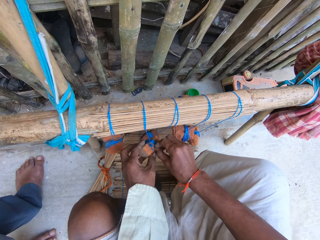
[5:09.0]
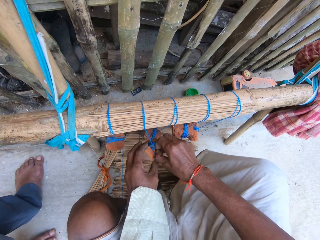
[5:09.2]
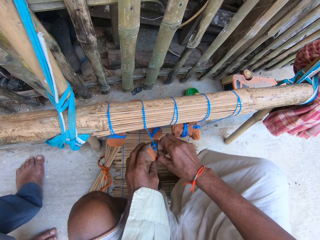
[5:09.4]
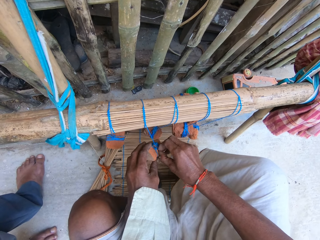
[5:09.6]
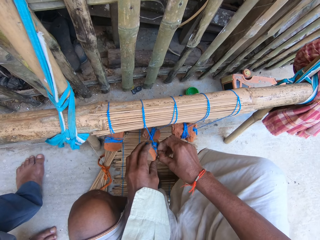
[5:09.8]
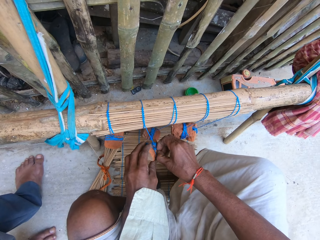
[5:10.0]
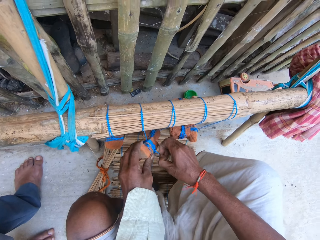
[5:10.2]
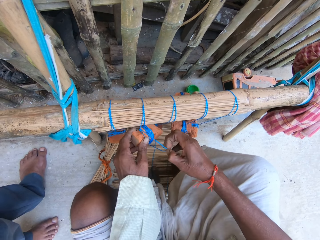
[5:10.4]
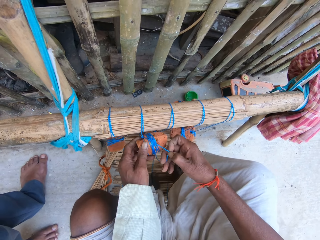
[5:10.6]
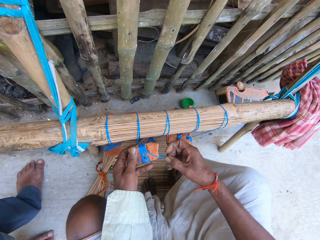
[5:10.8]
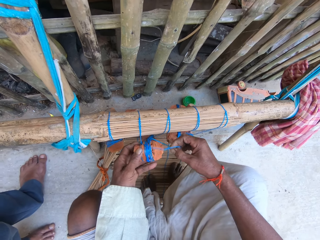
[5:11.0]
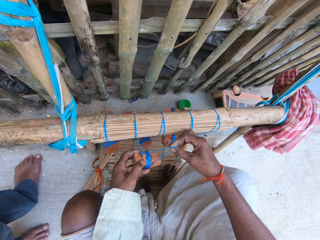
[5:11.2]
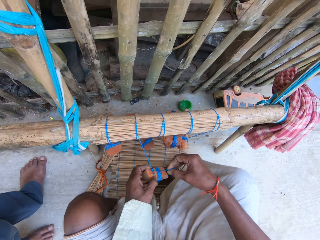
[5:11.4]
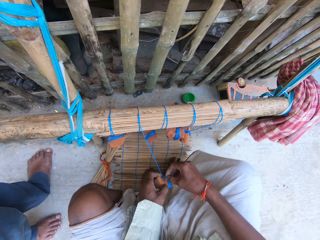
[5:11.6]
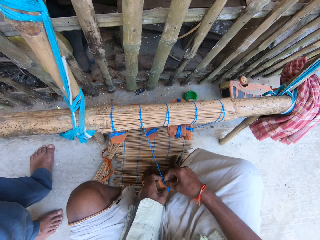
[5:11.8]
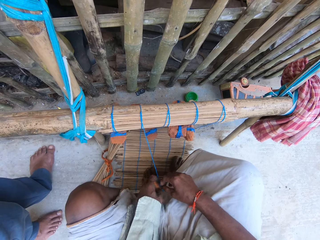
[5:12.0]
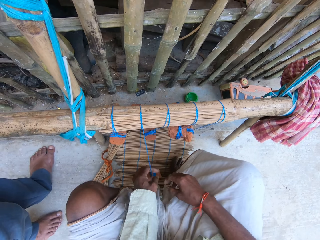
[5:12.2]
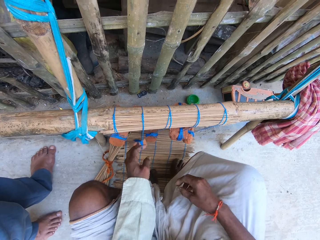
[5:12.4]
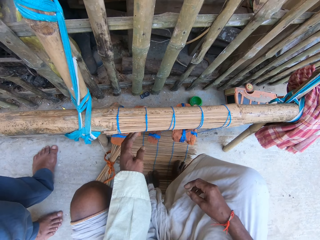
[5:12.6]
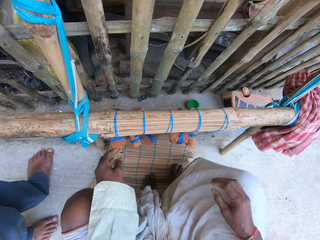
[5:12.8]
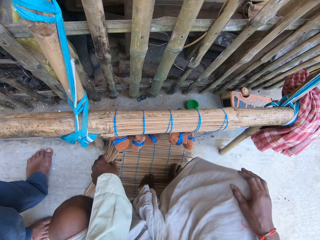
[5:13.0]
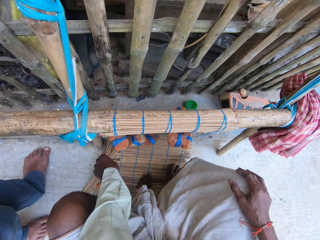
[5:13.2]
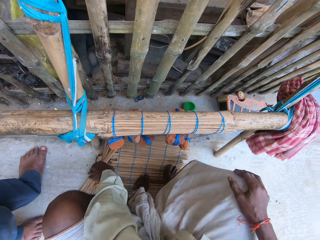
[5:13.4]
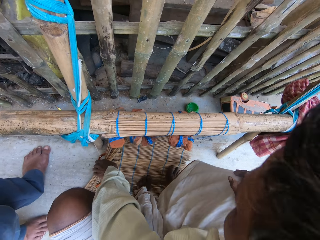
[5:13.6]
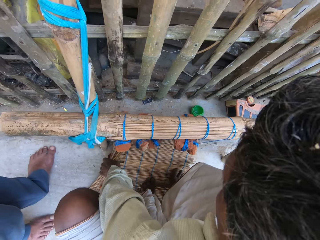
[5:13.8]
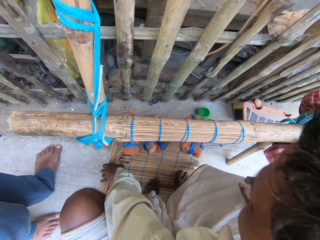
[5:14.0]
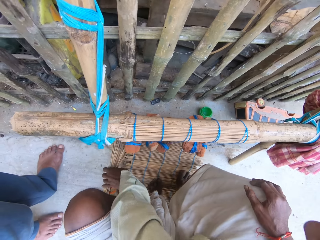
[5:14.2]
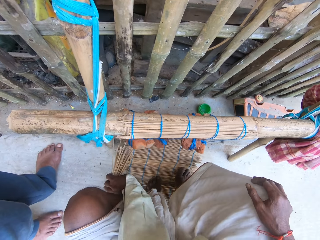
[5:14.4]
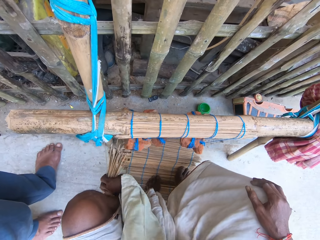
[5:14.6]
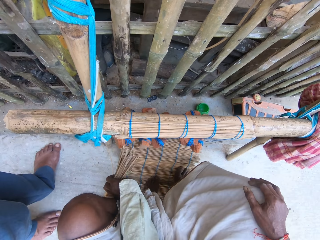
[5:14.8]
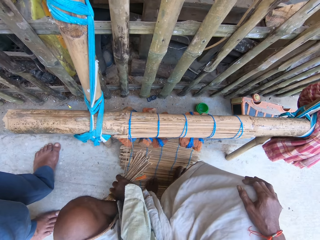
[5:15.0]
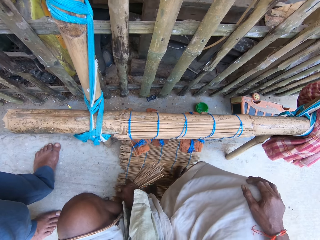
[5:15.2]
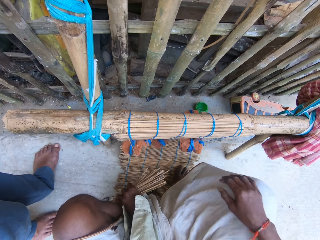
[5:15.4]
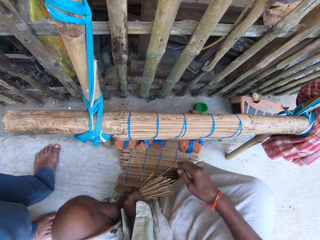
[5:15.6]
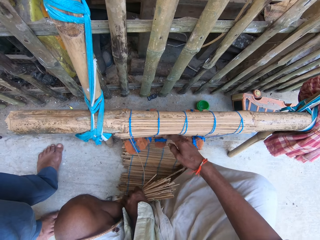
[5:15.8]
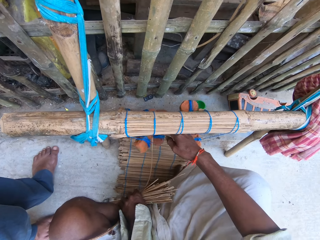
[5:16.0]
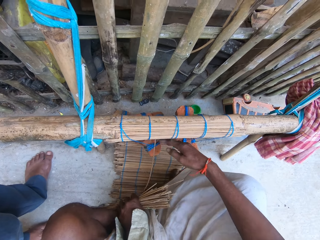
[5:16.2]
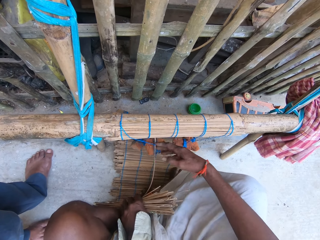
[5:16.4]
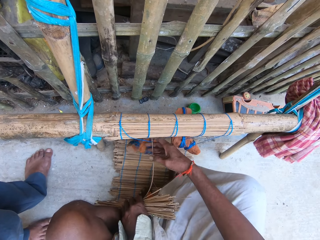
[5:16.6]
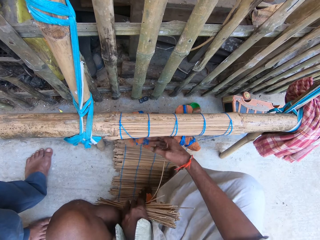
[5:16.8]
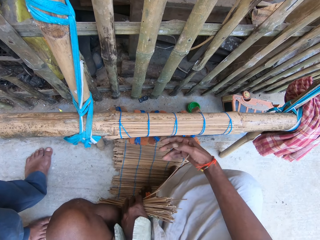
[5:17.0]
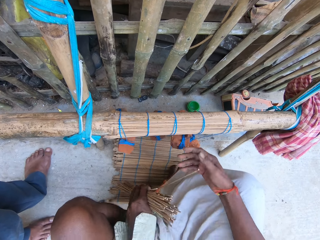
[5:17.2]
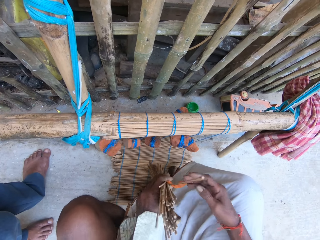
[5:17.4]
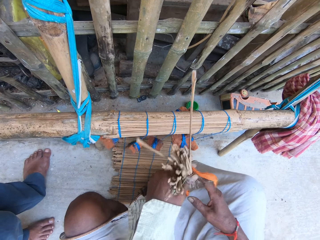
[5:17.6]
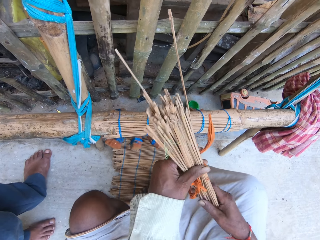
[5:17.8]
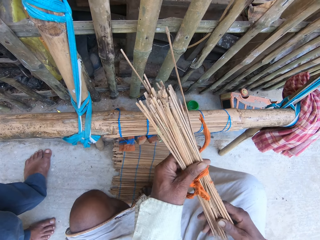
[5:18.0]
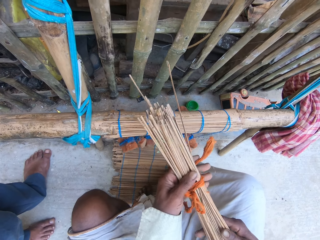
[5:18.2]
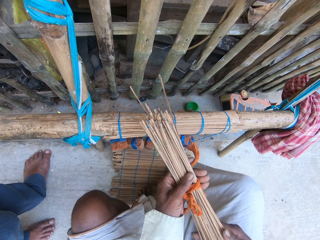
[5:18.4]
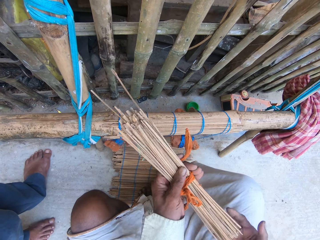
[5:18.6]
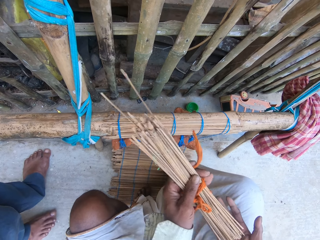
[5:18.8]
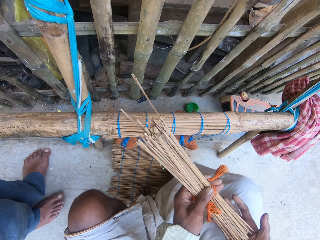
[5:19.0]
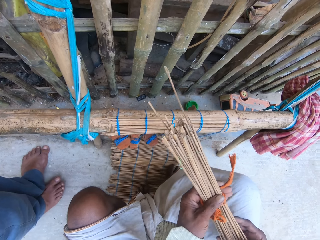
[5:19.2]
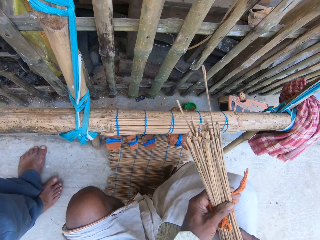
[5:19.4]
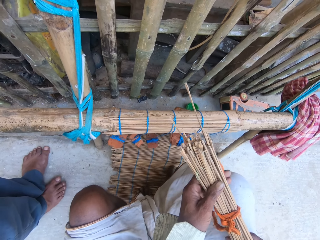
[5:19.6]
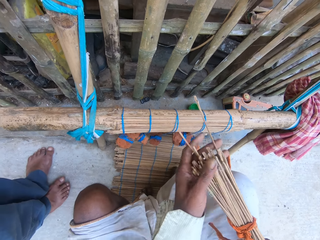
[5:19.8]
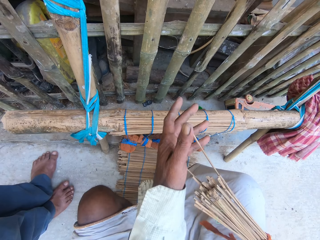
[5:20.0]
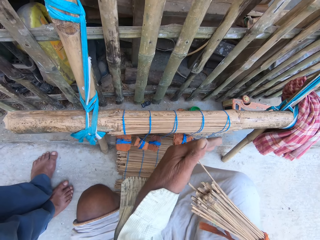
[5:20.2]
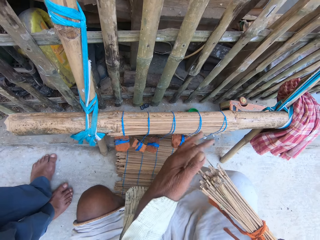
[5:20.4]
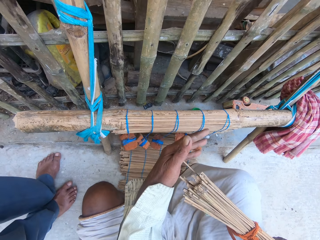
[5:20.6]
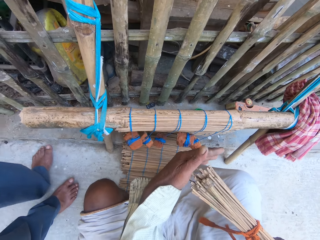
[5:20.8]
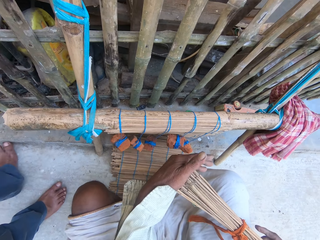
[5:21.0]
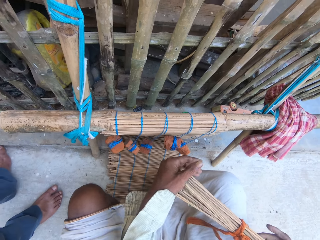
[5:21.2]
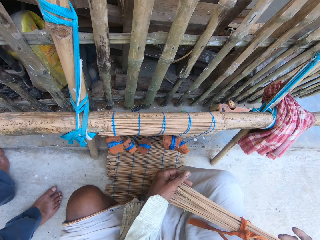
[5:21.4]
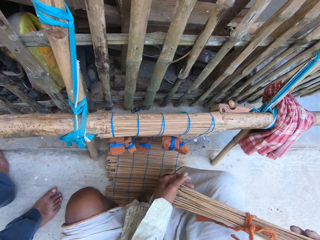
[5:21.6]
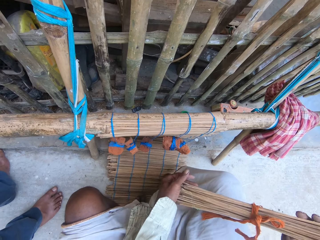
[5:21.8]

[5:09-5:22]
The camera wearer drops the tied stone. He loosens the fifth thread from another stone with his right hand. He drops the tied stone. He picks a broom from the floor with his left hand. He touches the tied stones. He places his right hand on the broom in his left hand. He pulls the sticks. He arranges the broom with both hands.

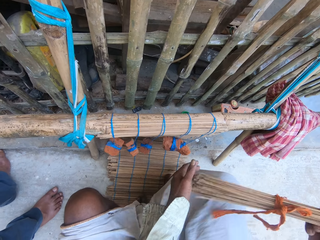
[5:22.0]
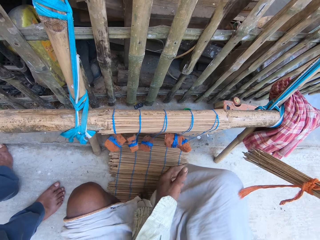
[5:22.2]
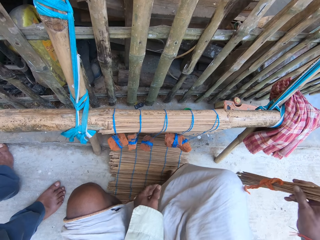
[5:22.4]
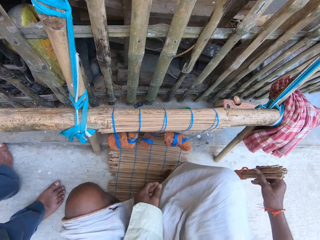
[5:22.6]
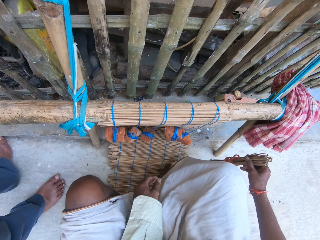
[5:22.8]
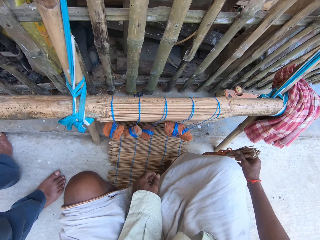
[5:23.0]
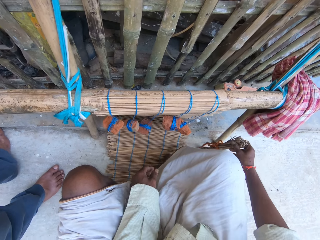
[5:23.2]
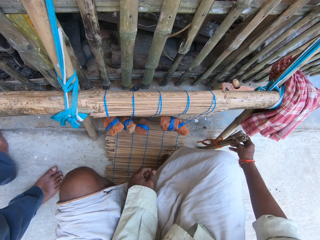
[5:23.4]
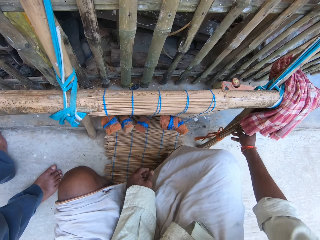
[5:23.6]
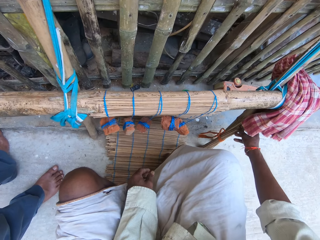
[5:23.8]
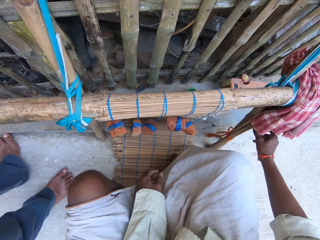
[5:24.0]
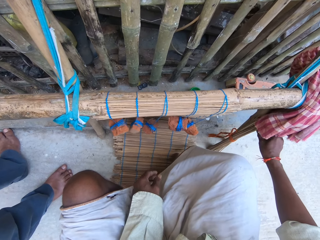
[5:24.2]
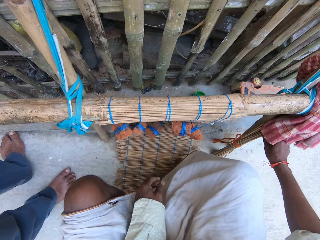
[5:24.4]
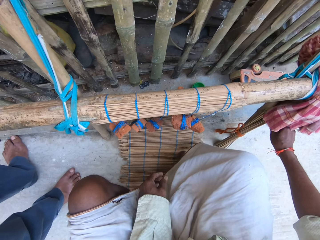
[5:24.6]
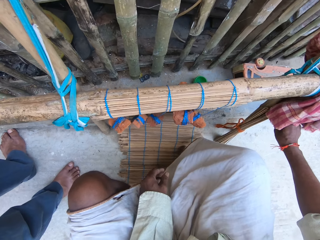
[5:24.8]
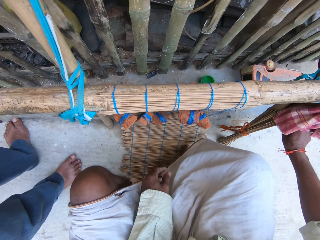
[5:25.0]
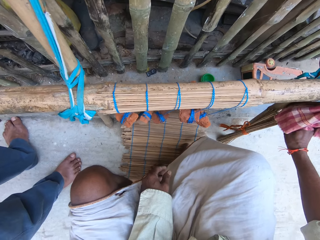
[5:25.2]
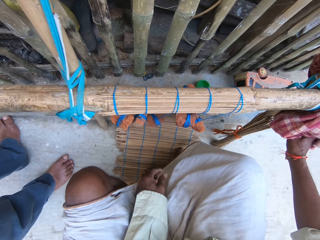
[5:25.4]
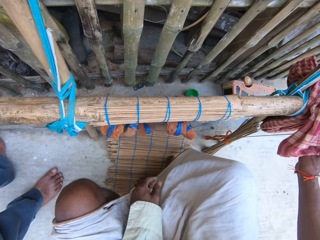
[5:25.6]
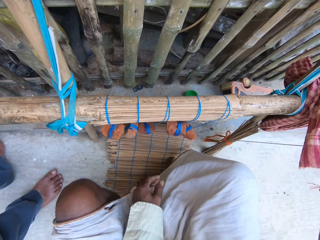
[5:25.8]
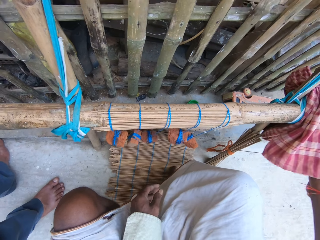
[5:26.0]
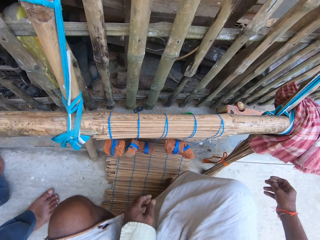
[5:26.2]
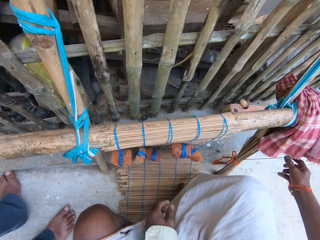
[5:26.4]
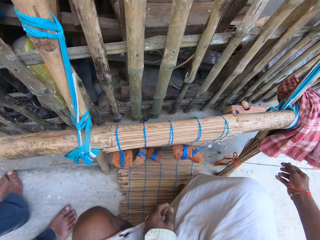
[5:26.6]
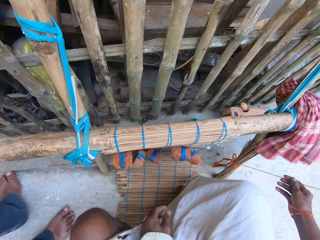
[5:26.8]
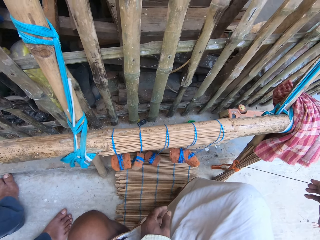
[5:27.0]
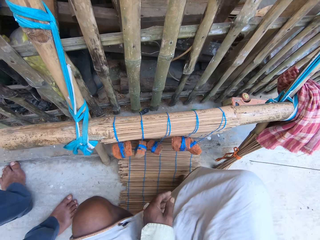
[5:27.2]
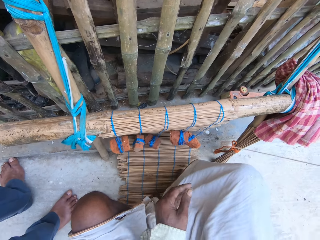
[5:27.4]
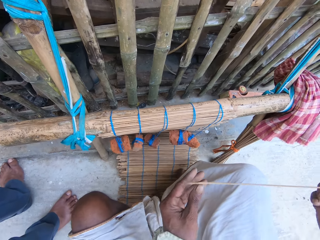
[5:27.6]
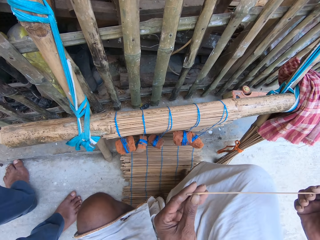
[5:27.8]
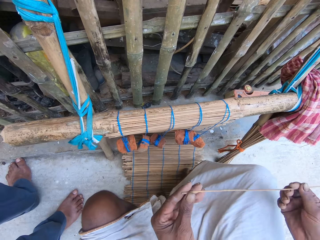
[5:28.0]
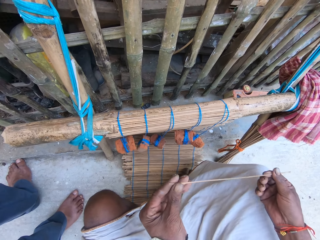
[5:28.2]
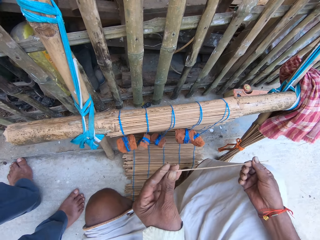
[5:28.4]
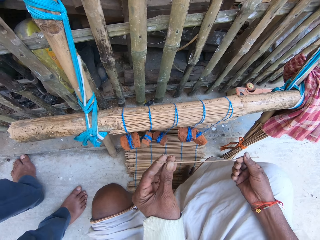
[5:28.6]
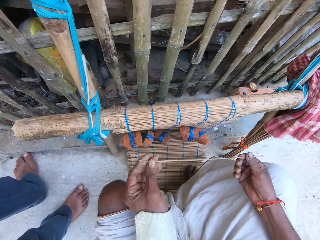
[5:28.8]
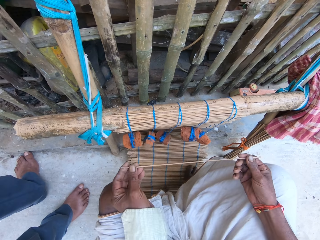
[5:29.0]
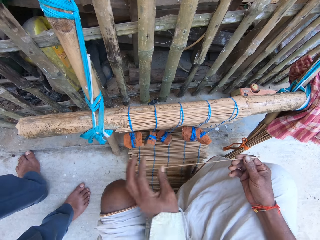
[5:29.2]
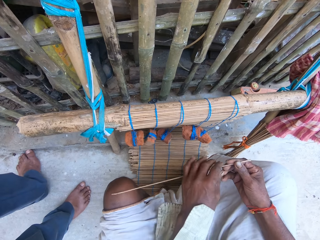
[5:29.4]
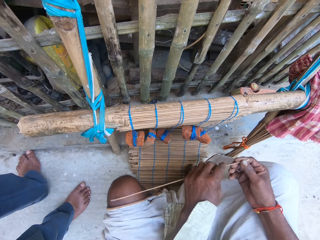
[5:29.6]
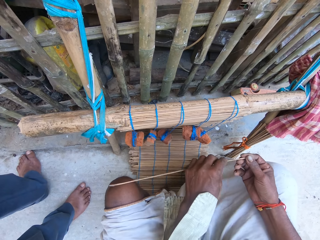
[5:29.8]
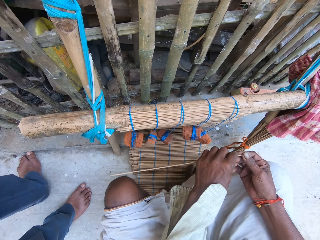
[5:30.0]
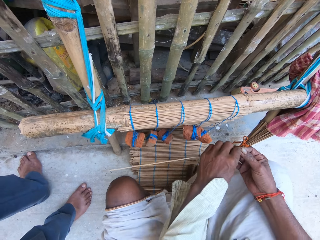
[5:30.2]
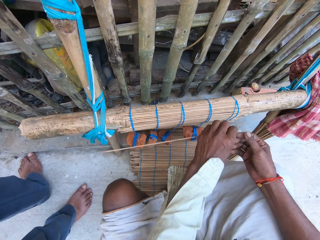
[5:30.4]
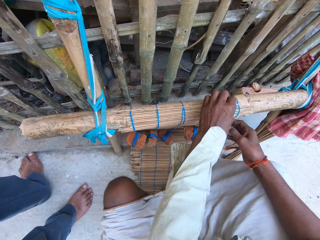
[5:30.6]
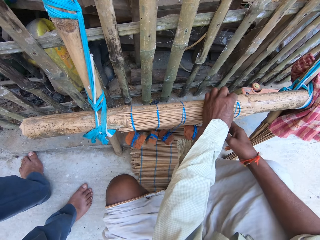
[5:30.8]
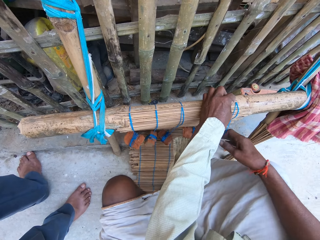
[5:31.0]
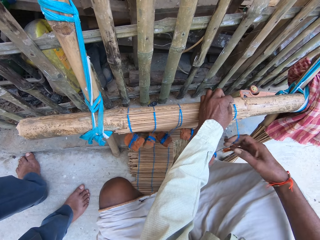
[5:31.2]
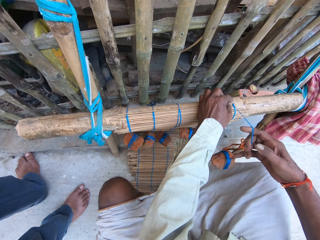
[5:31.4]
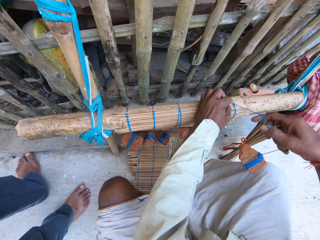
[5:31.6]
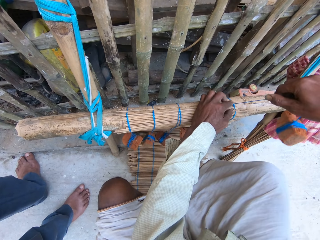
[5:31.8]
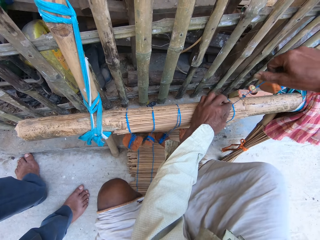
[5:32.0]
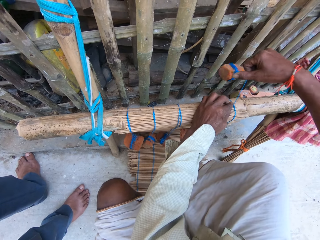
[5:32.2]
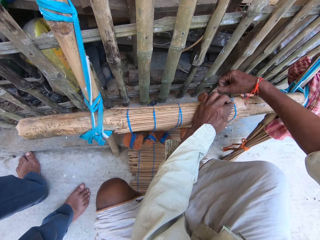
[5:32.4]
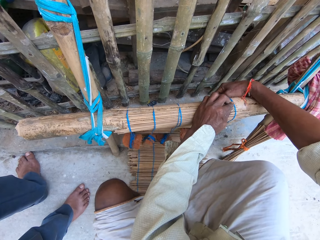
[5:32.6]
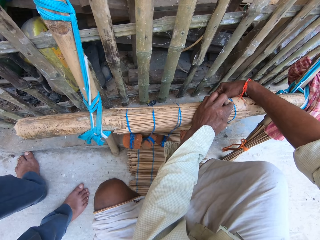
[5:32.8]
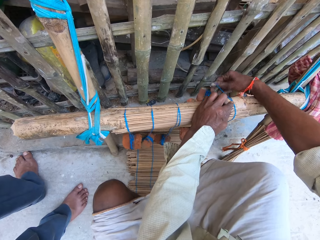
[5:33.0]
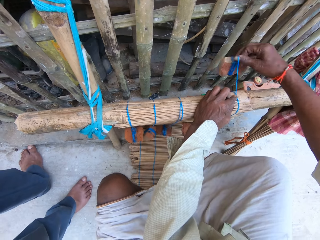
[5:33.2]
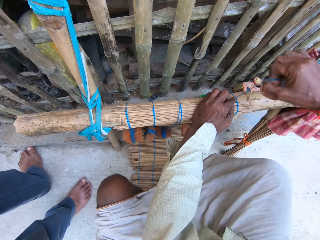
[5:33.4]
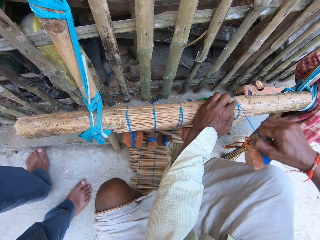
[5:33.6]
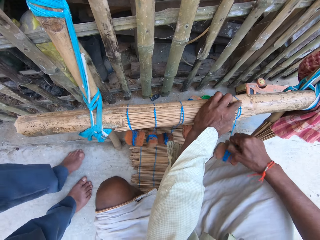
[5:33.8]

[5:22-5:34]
The camera wearer drops the broom on the floor with his right hand. He touches the cloth. He pulls out another broom stick from the broom with his right hand. He holds the second broom stick in both hands. He stretches the stick. He places the second broom stick on the top of the mat with his left hand. He holds the wood. He weaves the mat with the fifth thread in his right hand. He ties the stick on the wood.
